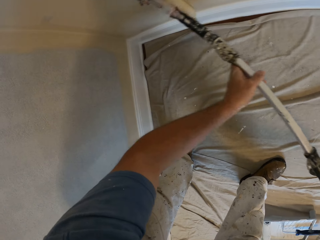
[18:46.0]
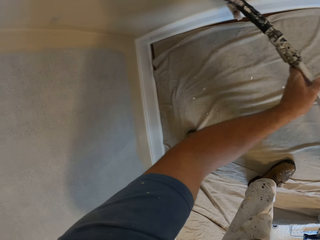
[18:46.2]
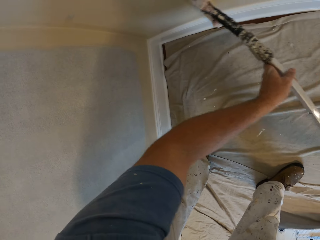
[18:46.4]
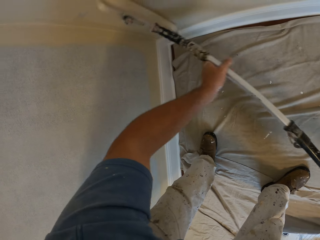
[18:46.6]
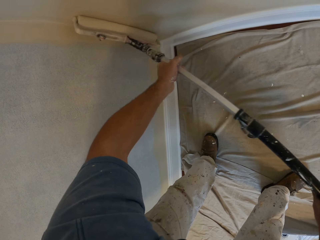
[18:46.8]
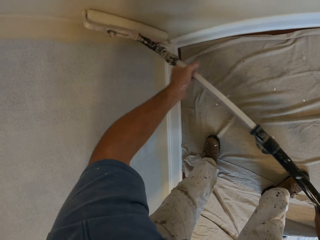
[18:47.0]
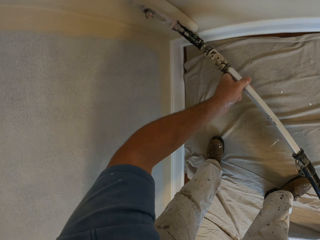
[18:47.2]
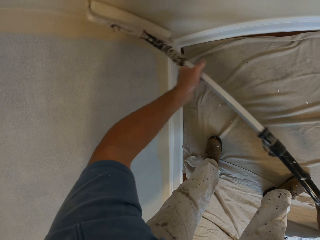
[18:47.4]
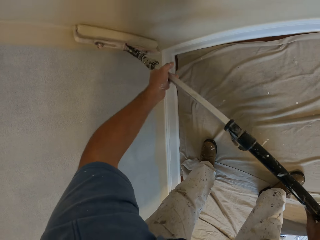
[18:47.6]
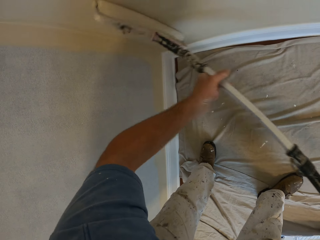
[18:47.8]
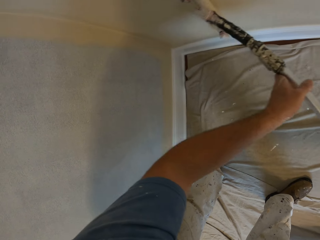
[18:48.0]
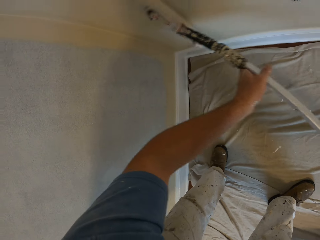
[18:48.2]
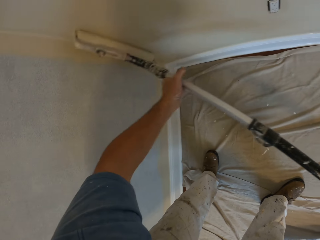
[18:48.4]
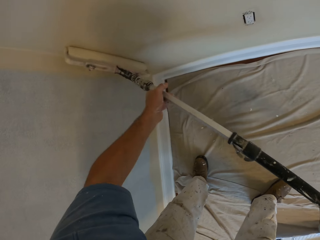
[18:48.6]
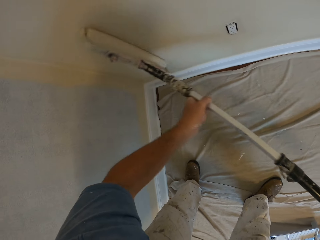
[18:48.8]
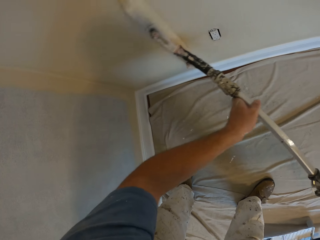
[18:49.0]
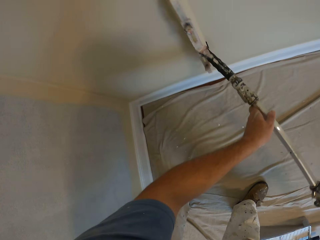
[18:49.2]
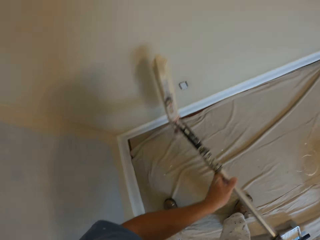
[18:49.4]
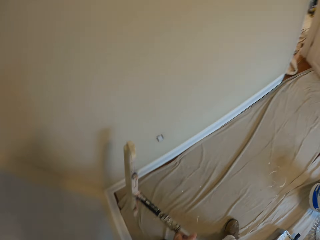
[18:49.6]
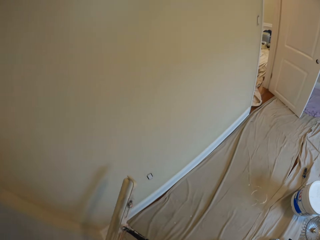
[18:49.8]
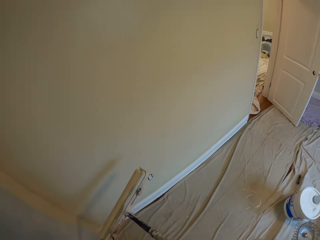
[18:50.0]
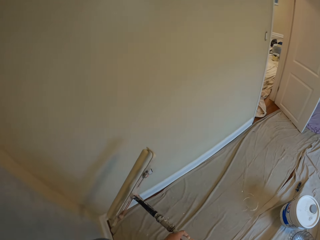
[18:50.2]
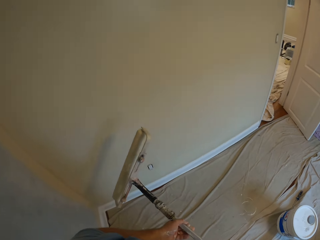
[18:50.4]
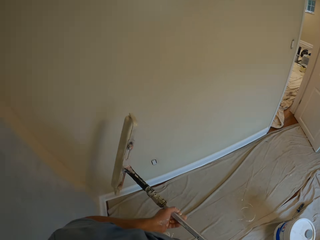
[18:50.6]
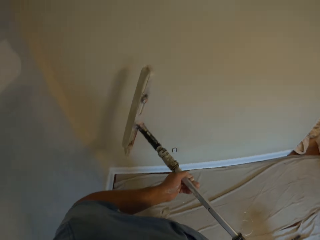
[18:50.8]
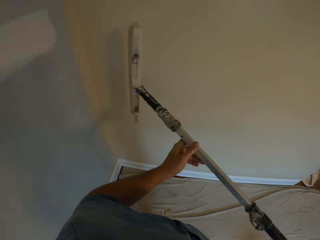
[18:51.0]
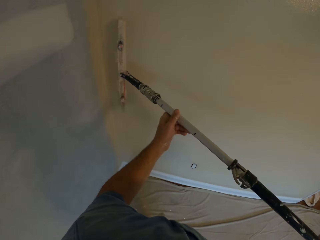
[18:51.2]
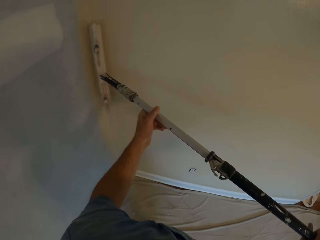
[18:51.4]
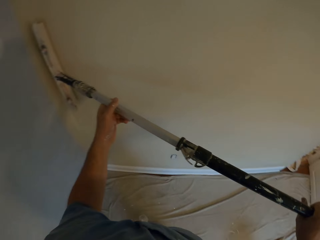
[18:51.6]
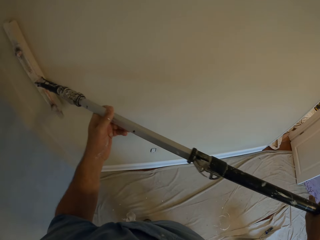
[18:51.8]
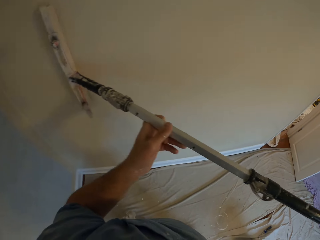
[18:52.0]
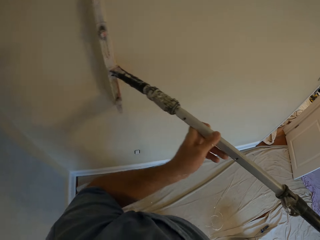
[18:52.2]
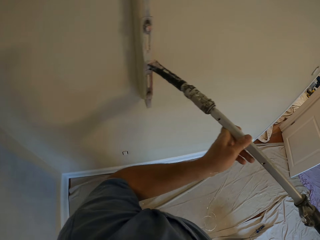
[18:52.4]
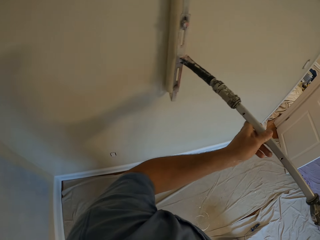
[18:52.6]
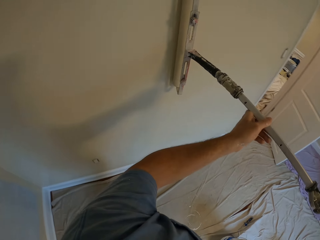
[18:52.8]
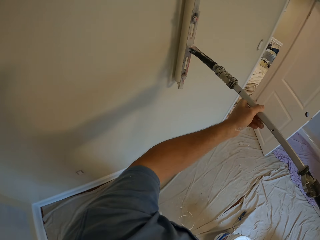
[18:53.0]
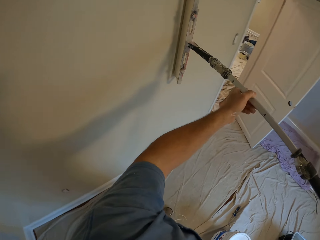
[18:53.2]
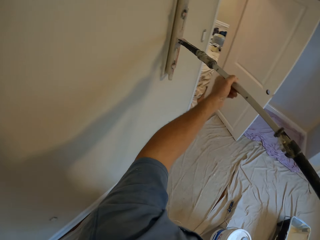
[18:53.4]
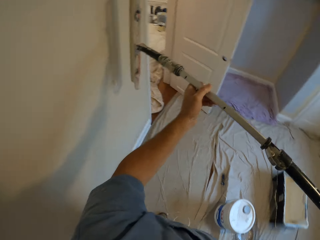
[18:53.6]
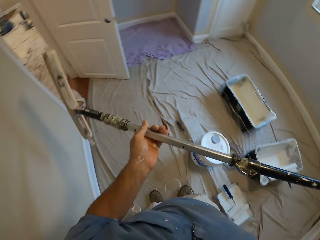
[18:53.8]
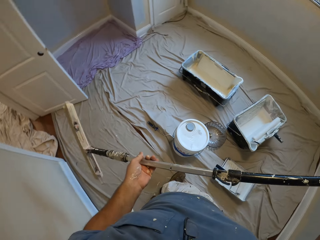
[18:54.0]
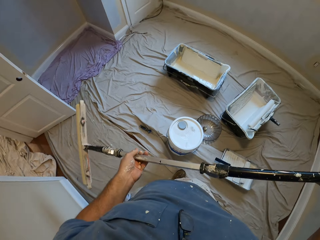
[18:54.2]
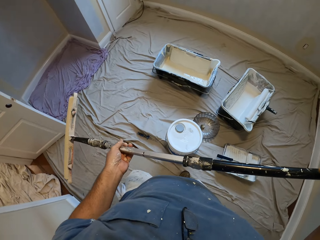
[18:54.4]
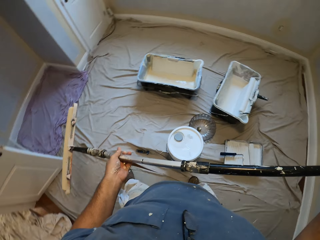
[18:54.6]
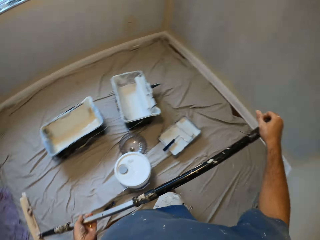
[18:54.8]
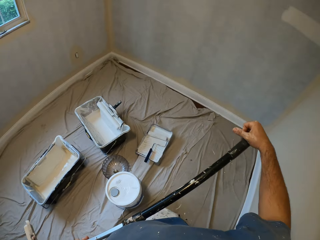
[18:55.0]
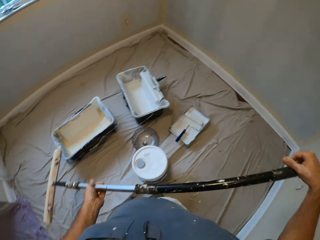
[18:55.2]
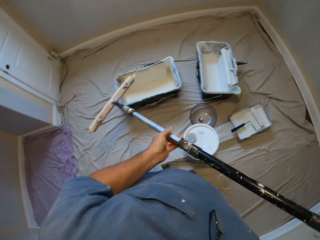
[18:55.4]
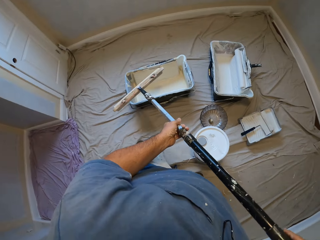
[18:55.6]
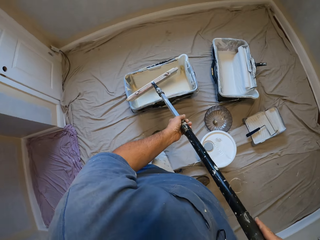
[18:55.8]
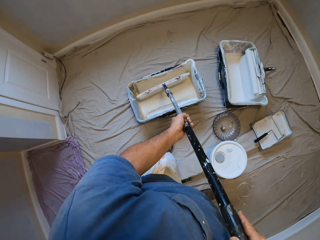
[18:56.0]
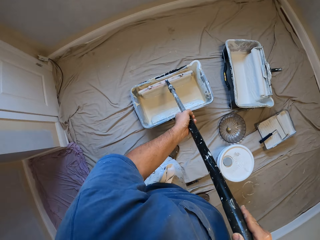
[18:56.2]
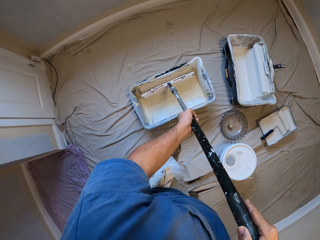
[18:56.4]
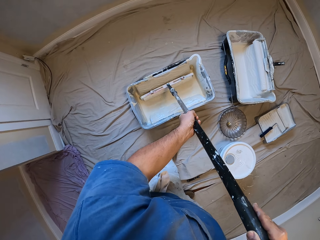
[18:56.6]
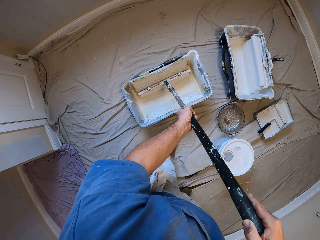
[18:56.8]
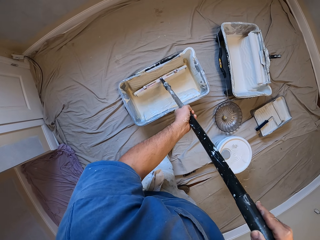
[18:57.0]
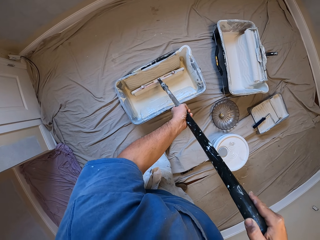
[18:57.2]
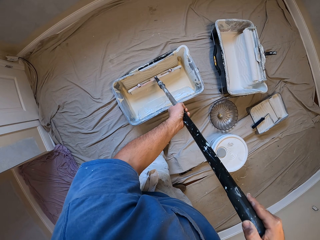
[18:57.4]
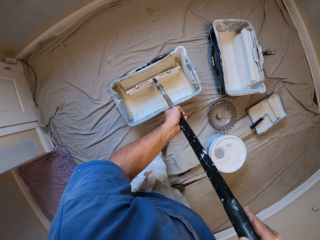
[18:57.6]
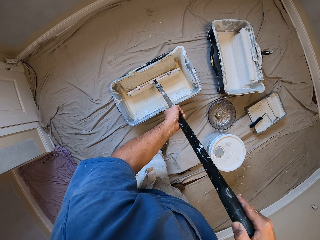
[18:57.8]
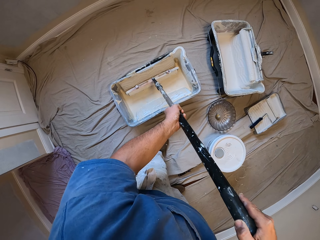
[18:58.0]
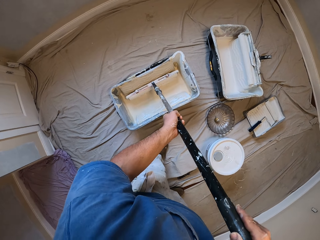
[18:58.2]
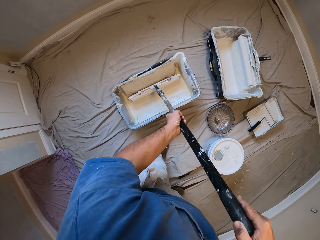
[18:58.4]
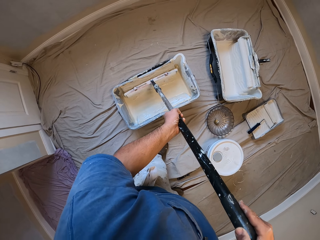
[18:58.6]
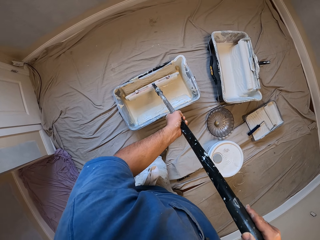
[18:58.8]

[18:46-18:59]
The camera wearer removes the paint roller from the wall. He paints the wall with the paint roller in his hands. He removes the paint roller from the wall, walks towards the paint bucket, and inserts the paint roller into the paint bucket on the floor.

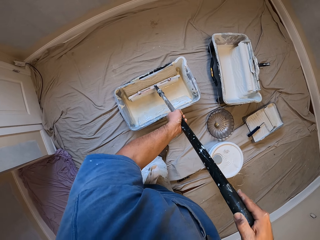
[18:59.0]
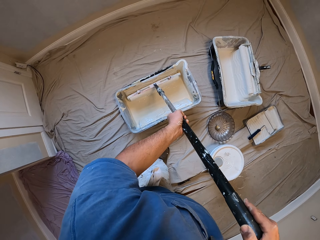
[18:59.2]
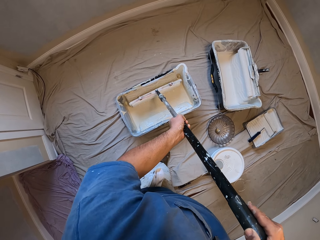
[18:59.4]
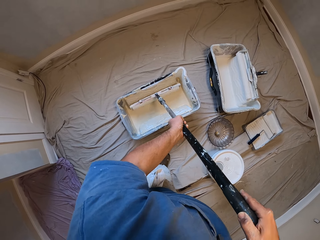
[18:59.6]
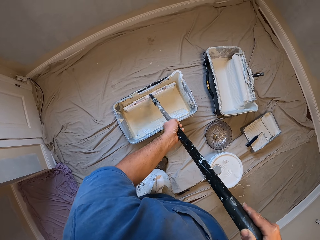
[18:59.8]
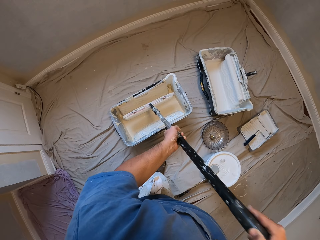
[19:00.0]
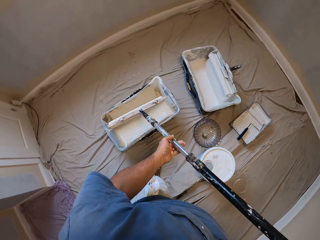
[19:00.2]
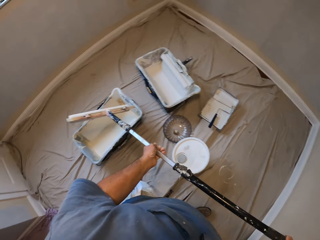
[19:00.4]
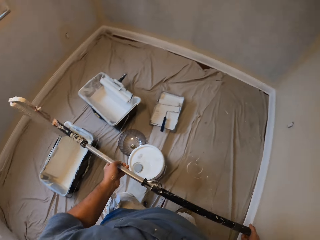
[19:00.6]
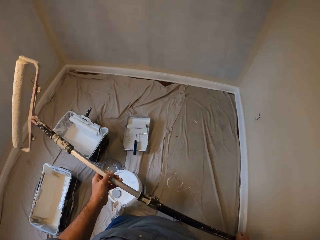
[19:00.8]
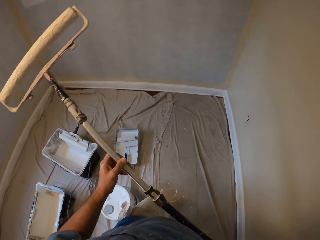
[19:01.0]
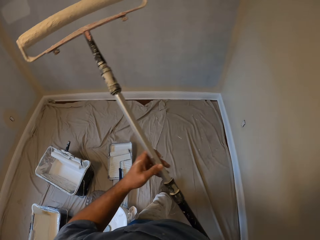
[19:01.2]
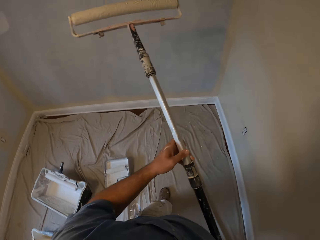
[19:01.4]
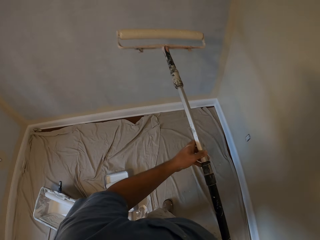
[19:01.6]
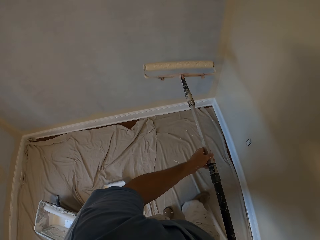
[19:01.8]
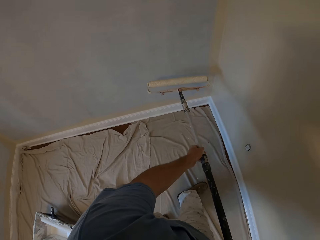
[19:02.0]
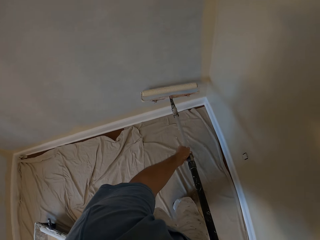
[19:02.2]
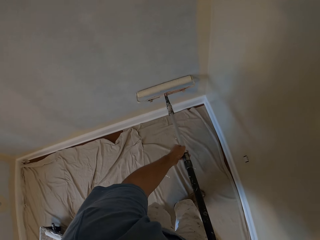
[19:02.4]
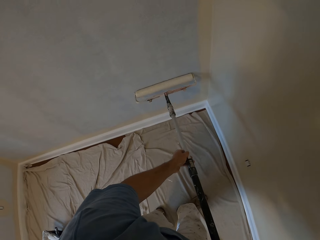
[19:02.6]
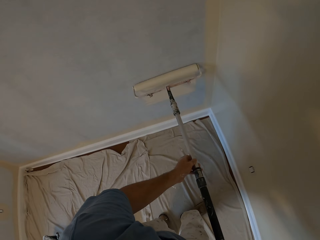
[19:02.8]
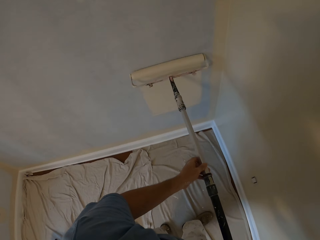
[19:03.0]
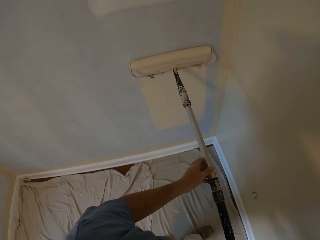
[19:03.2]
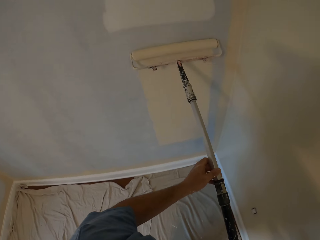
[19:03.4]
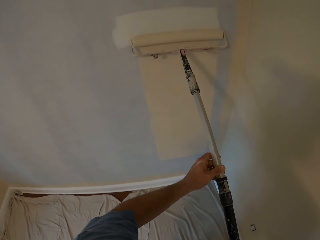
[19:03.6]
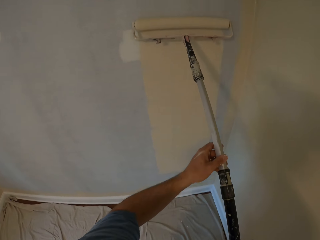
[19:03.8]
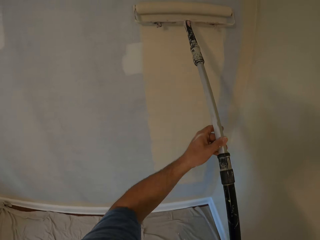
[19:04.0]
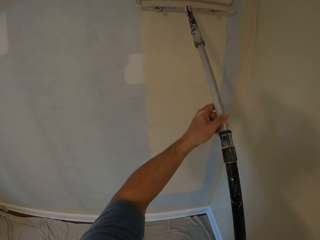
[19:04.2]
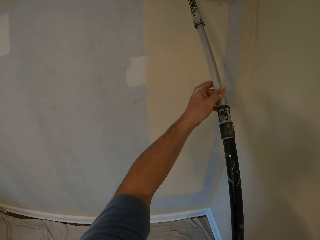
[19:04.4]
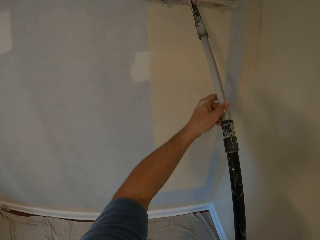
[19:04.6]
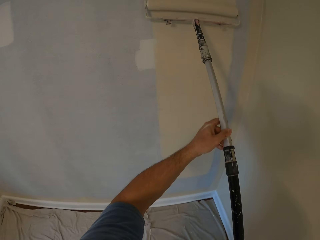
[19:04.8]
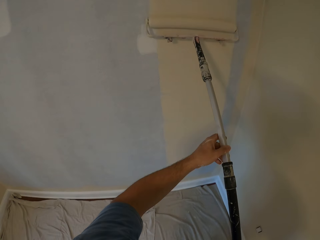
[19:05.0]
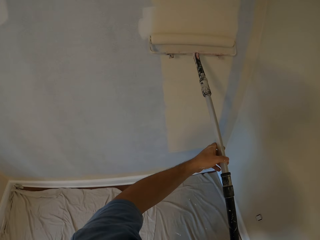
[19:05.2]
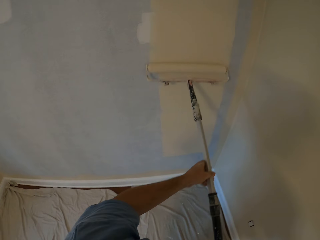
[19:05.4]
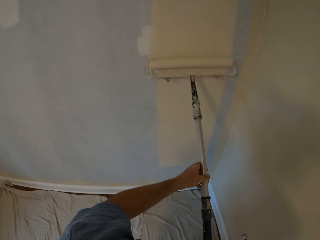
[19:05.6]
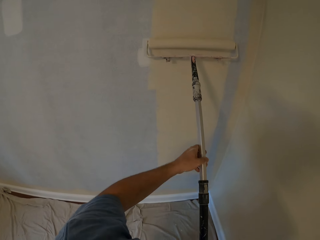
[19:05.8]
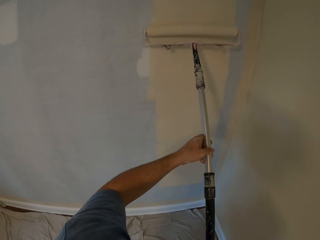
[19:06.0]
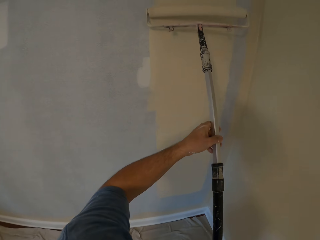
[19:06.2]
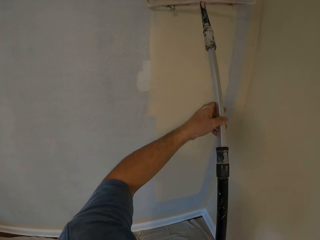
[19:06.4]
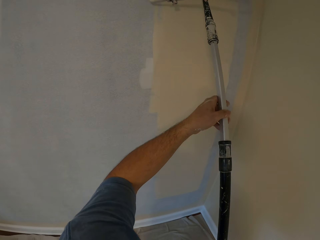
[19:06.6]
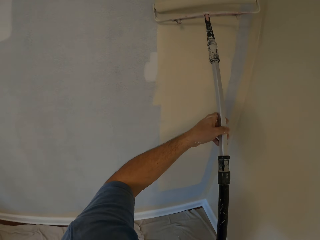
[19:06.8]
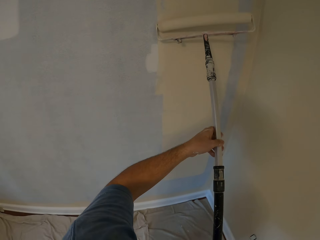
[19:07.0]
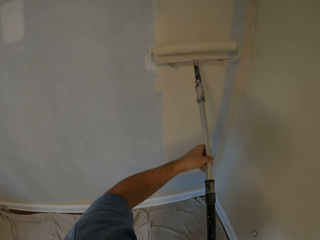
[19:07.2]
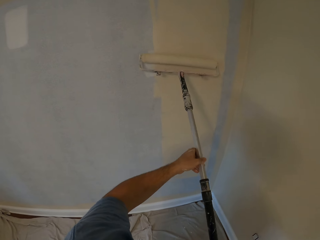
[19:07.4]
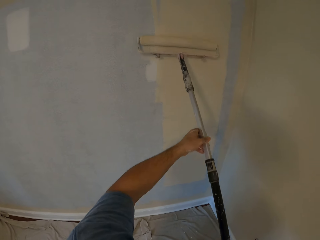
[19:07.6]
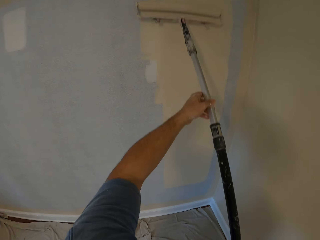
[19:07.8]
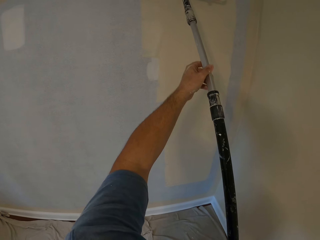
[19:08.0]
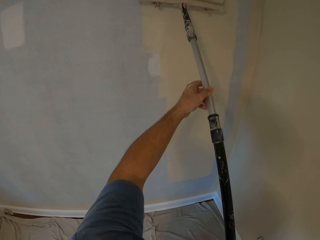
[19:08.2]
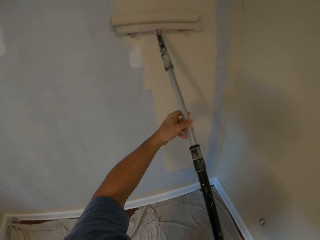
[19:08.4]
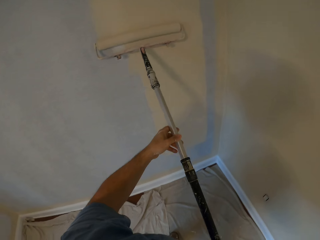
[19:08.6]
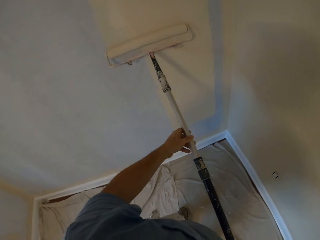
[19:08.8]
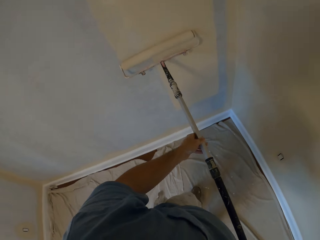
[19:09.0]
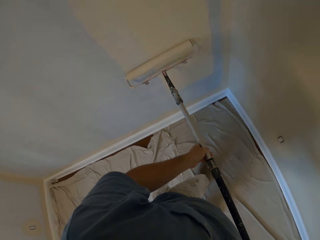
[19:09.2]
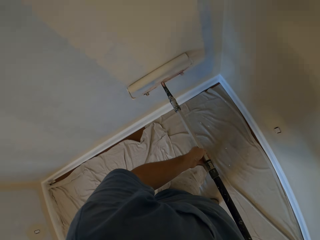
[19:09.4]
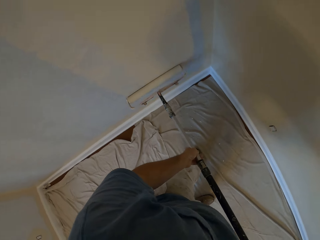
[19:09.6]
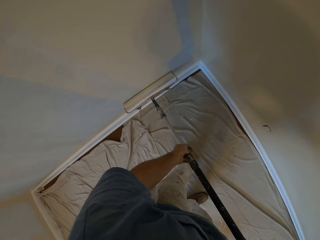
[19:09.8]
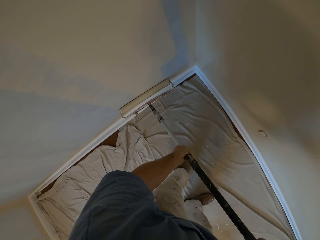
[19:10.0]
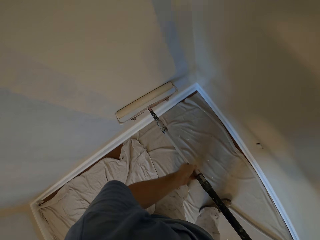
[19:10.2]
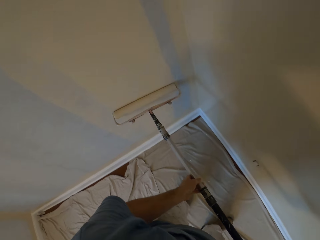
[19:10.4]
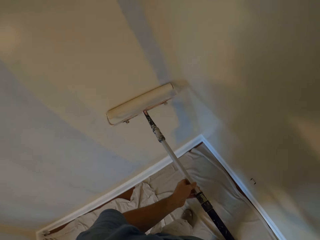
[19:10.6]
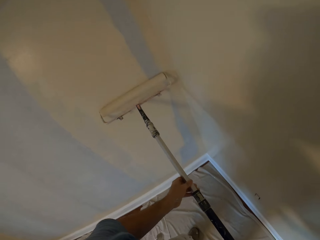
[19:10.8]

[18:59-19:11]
The camera wearer removes the paint roller from the paint bucket and walks towards the wall. He paints the wall with the paint roller in his hands.
